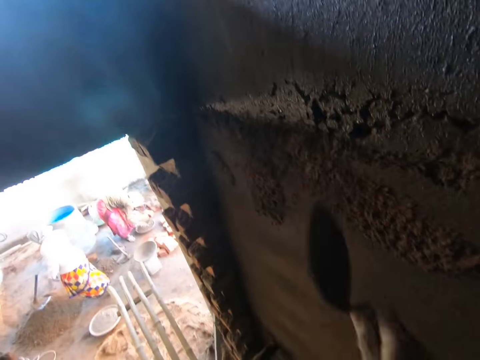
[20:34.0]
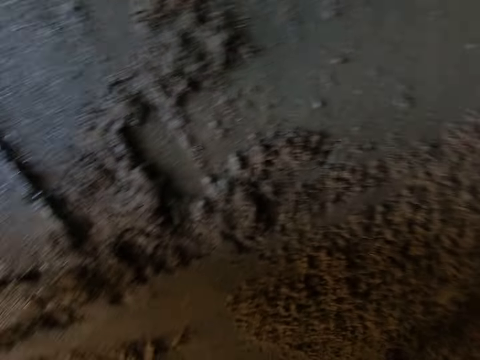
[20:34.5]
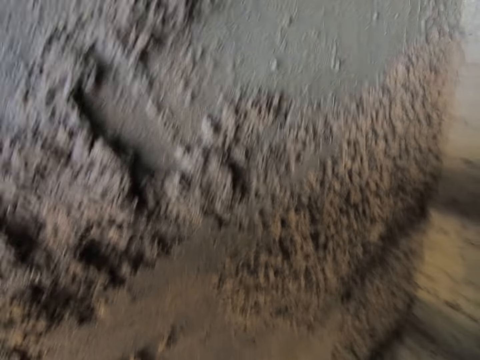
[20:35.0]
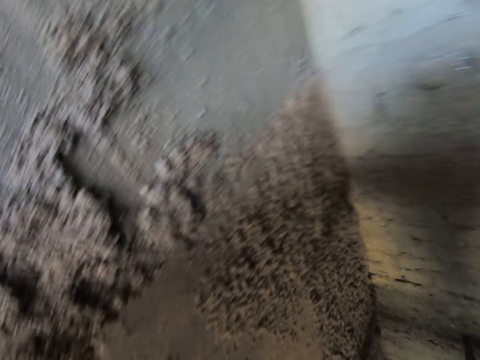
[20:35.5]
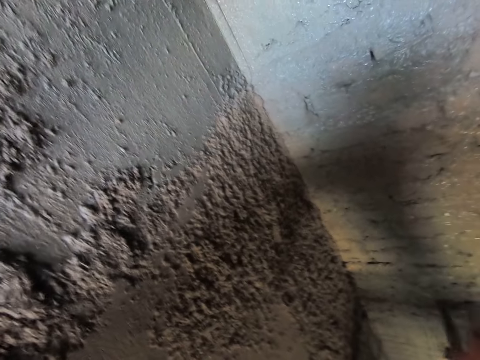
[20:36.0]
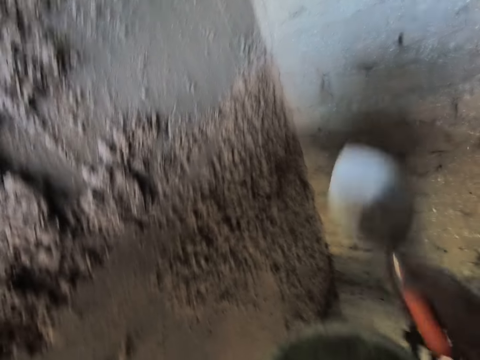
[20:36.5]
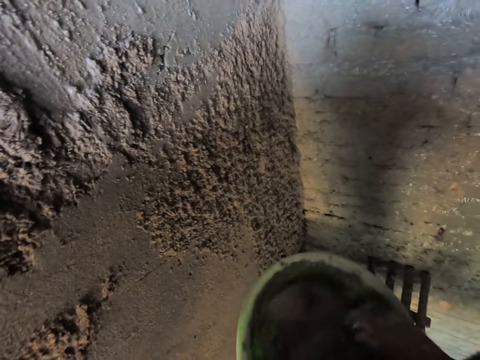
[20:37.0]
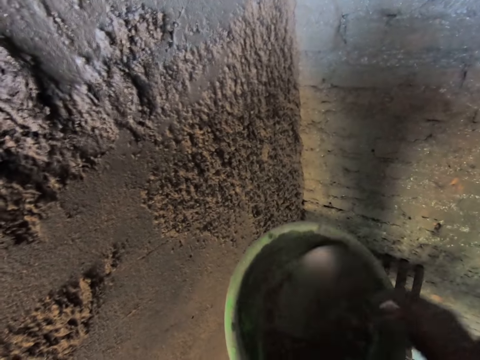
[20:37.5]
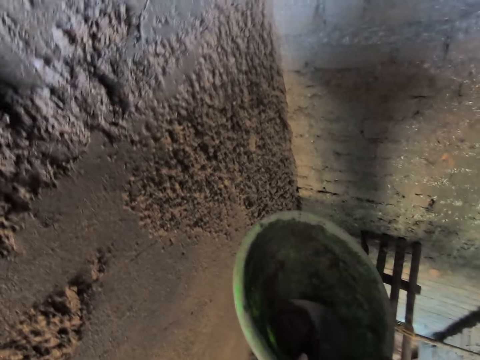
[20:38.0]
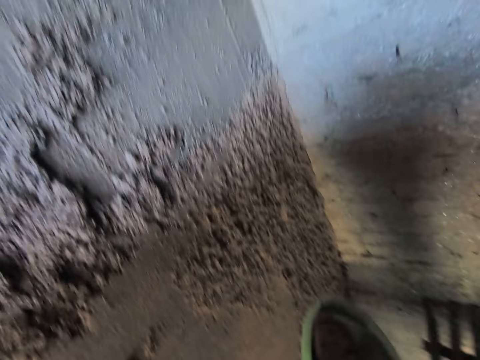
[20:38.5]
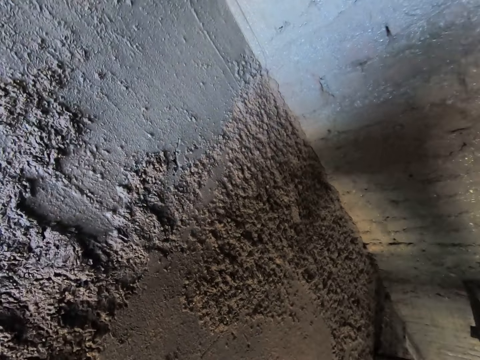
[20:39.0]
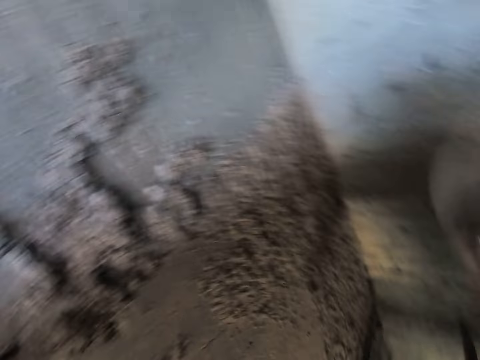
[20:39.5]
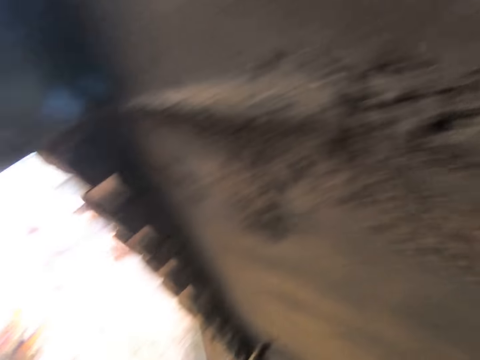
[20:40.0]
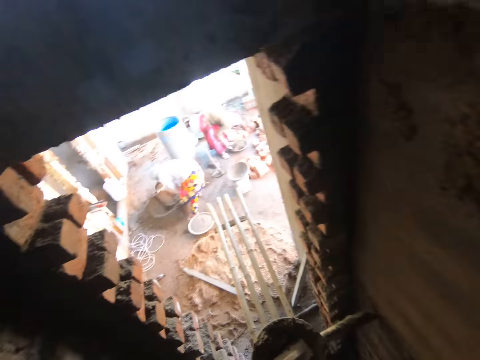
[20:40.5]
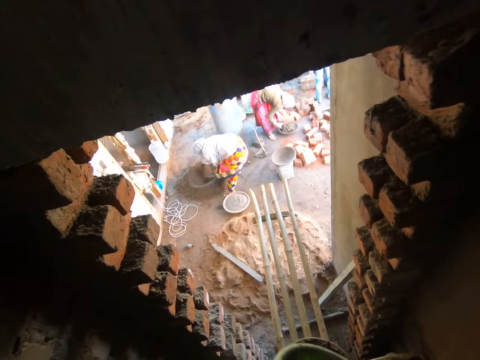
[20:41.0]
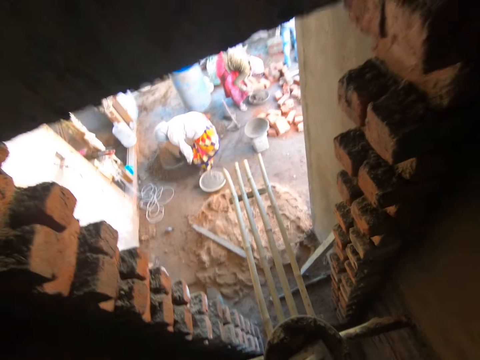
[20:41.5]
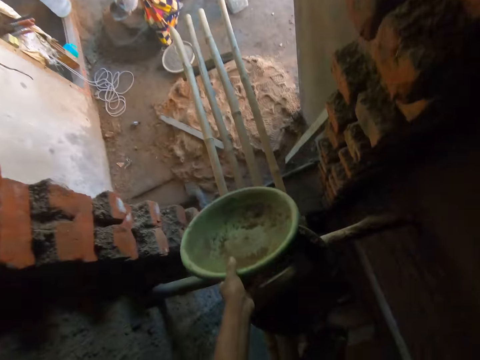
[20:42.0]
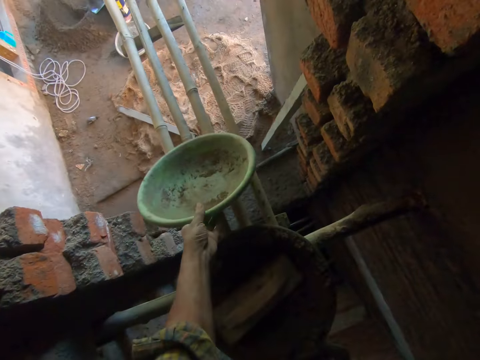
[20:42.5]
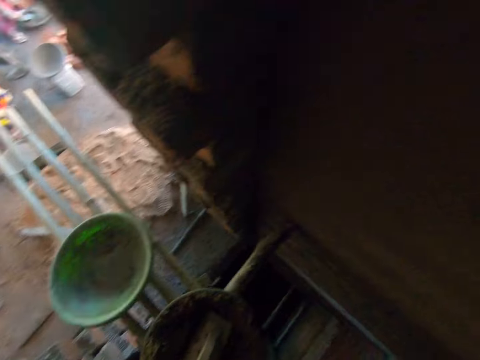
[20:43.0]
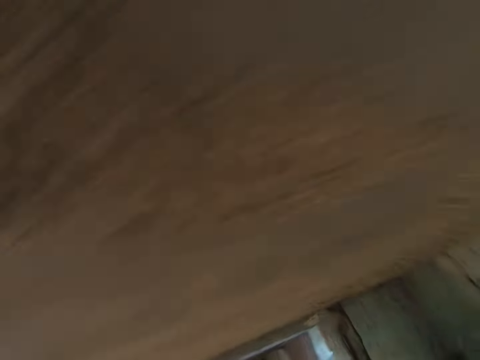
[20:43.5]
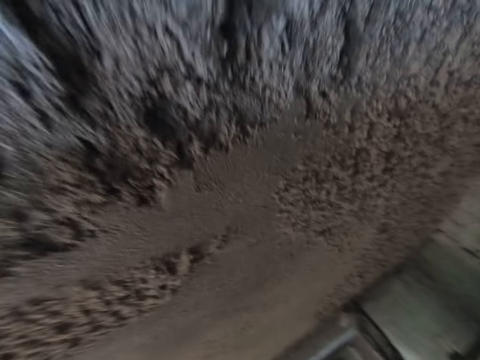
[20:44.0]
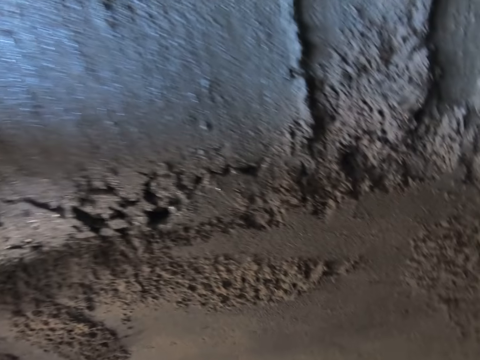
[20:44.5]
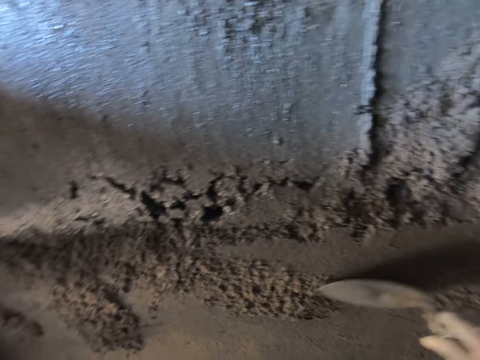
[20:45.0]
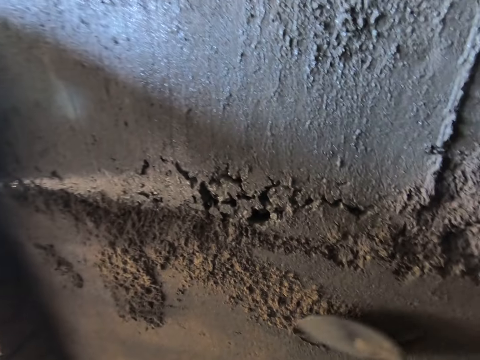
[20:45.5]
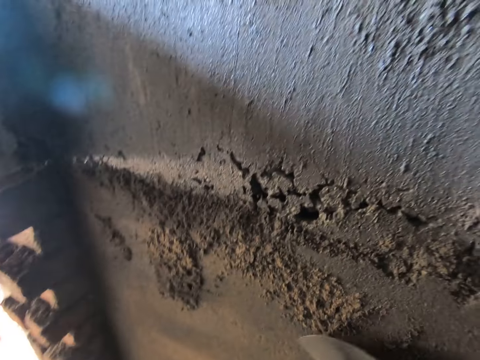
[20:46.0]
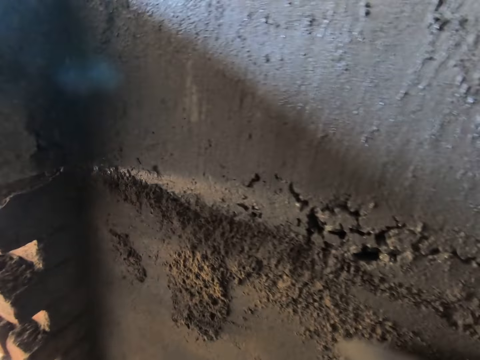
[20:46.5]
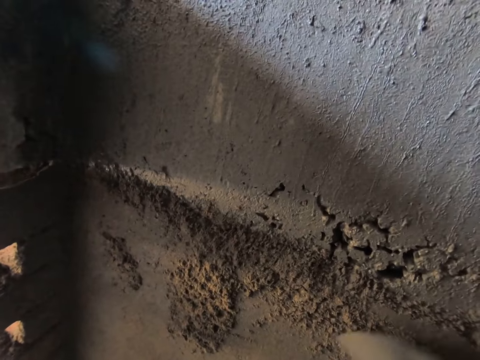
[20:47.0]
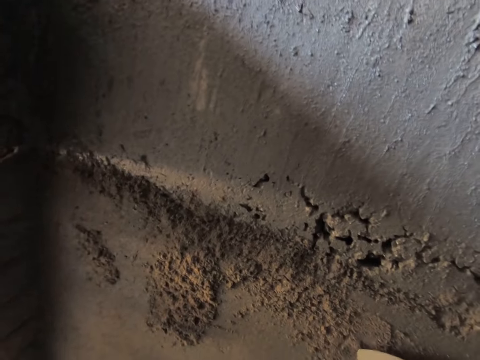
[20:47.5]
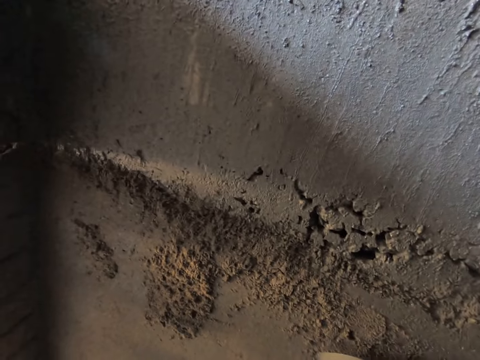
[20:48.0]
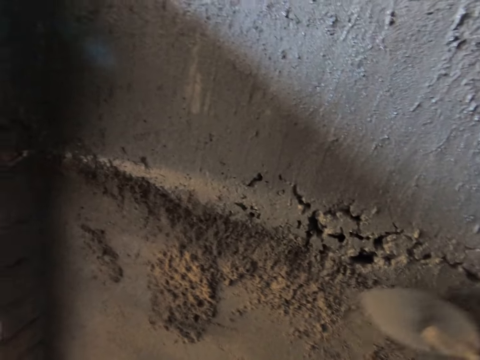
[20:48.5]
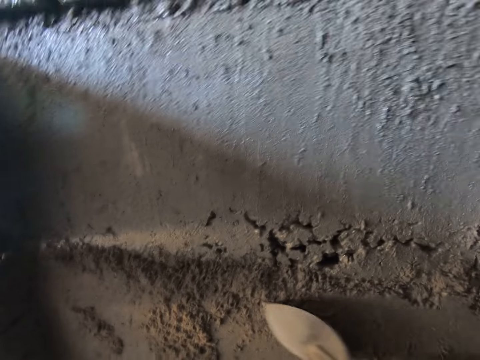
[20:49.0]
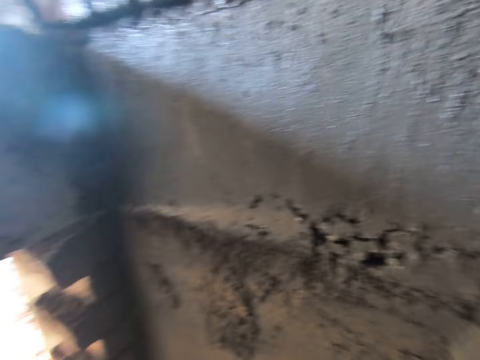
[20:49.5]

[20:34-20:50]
The camera wearer throws the sand at the wall with the hand shovel in his right hand. He packs the sand from the bowl with the hand shovel in his right hand. He throws the sand at the wall with the hand shovel in his right hand. He packs the sand from the bowl with the hand shovel in his right hand. He throws the sand at the wall with the hand shovel in his right hand. He looks around. He drops the bowl on the bamboo stand with his left hand. He looks around. He smoothens the sand on the wall with the hand shovel in his right hand.

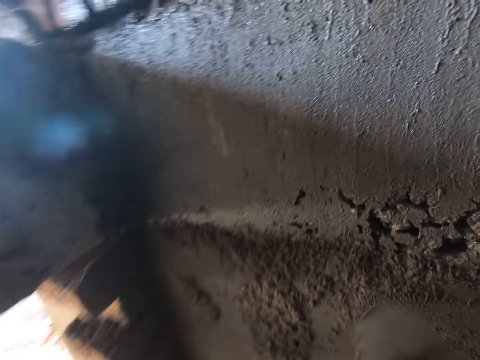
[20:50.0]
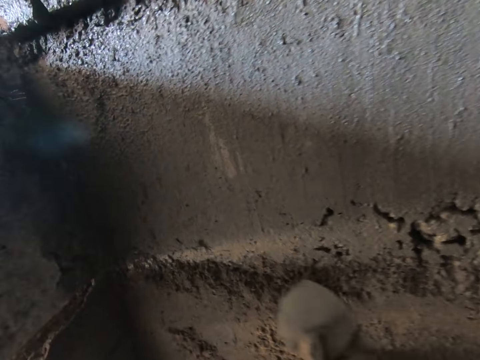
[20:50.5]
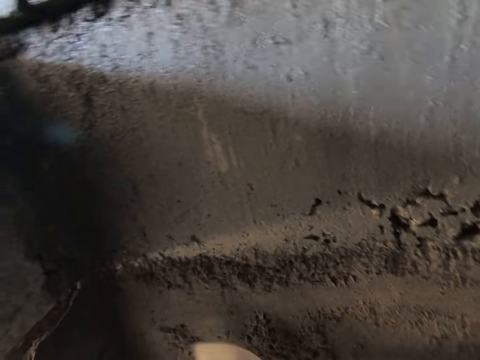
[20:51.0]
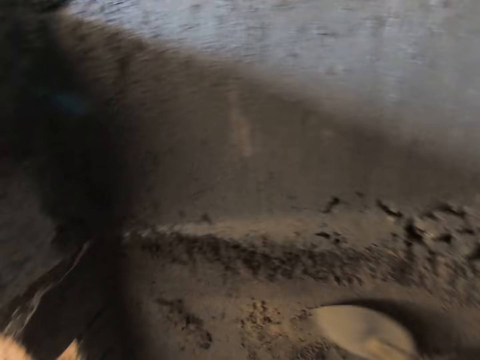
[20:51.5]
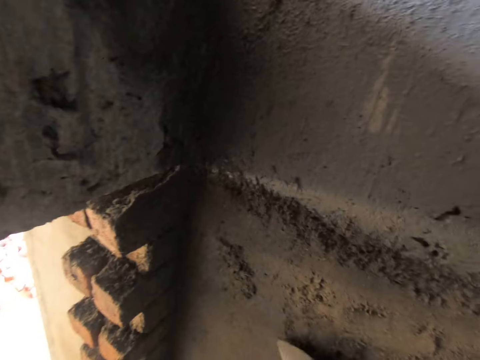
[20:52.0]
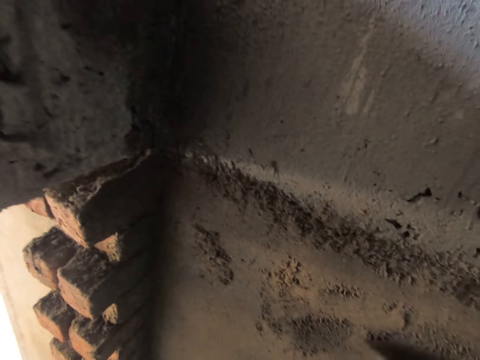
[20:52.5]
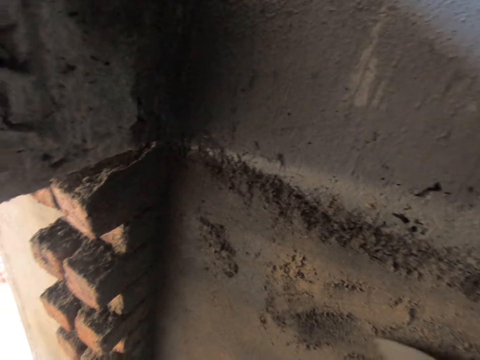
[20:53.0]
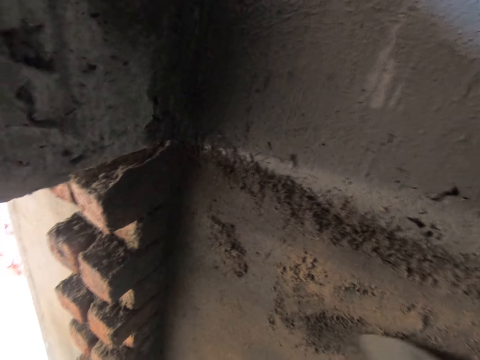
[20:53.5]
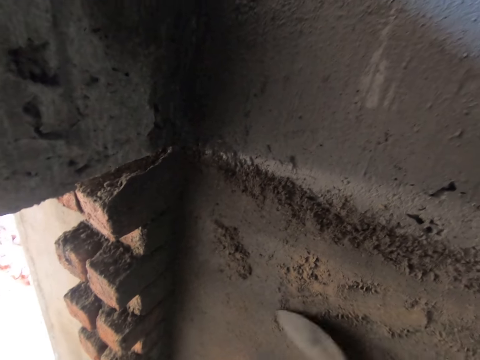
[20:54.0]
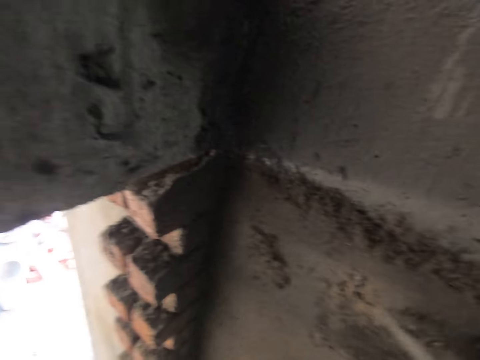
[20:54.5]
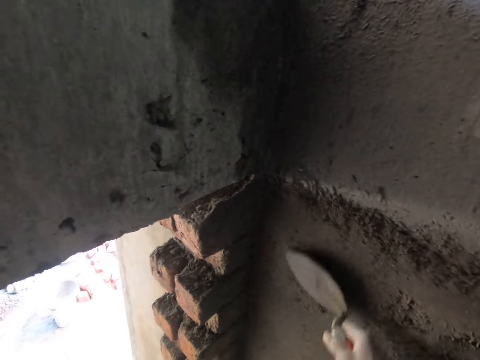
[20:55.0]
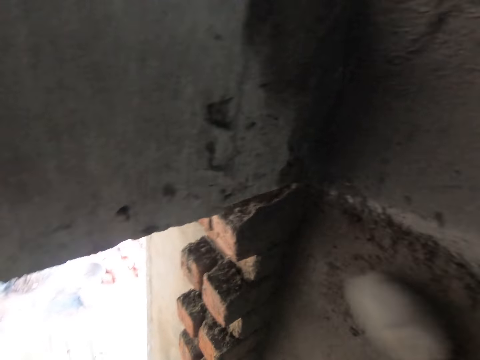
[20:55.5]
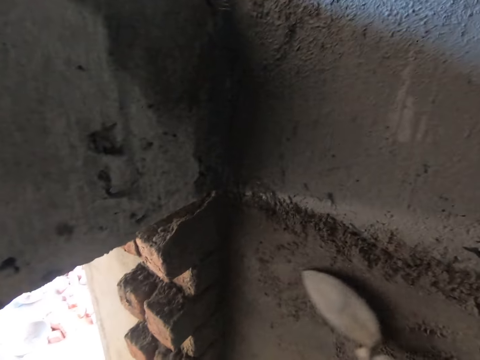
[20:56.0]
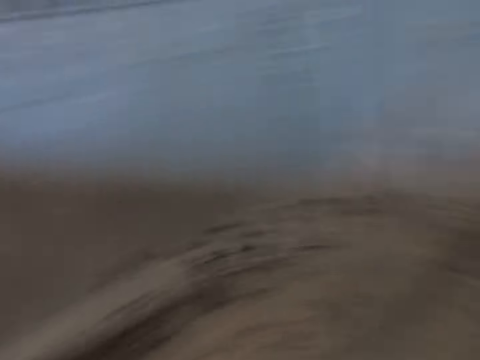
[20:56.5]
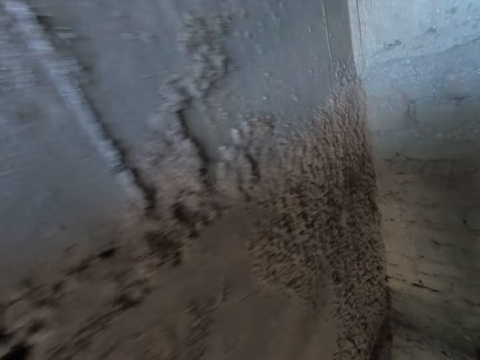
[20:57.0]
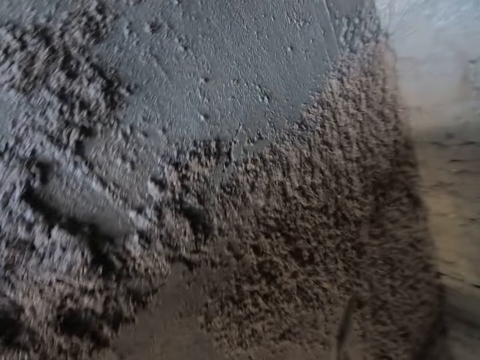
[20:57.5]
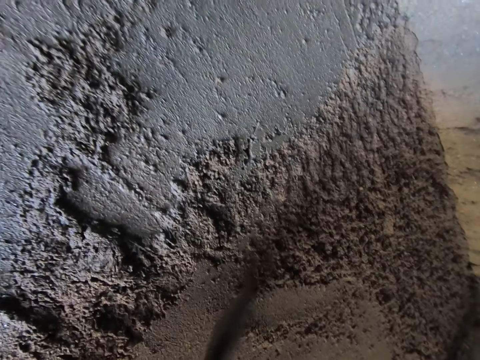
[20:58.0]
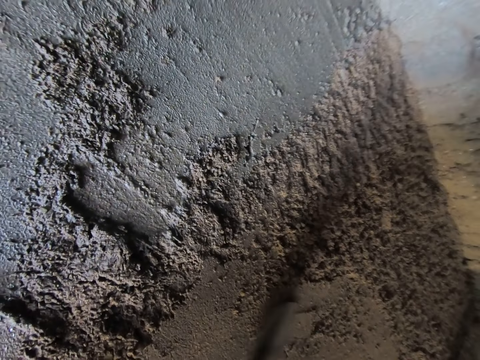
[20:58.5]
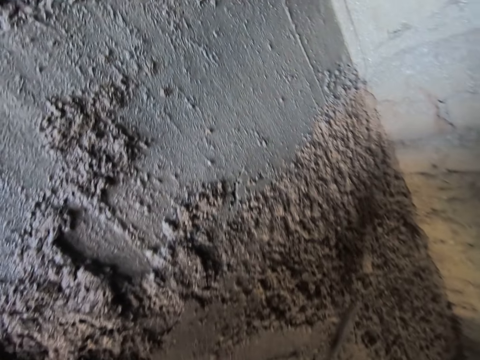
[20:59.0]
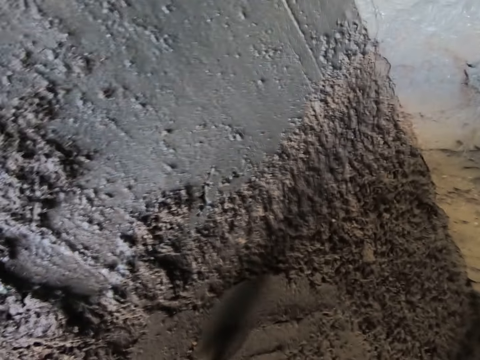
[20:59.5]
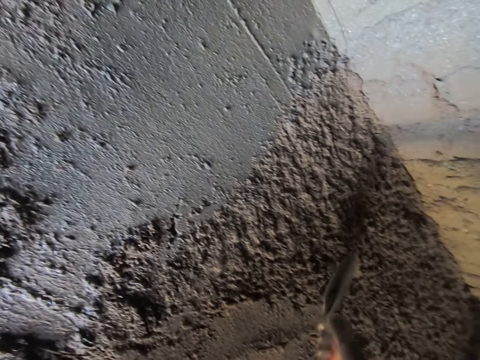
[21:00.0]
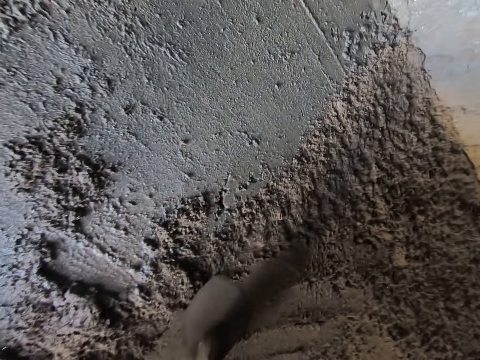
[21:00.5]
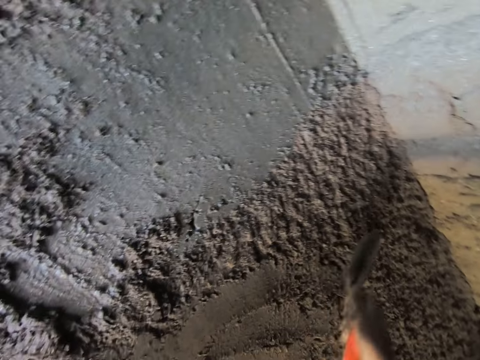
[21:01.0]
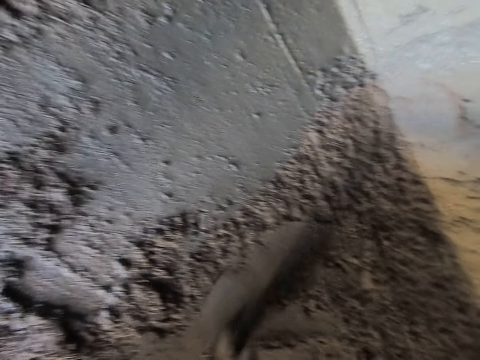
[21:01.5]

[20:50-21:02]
The camera wearer turns right. They plaster the wall using a trowel.
